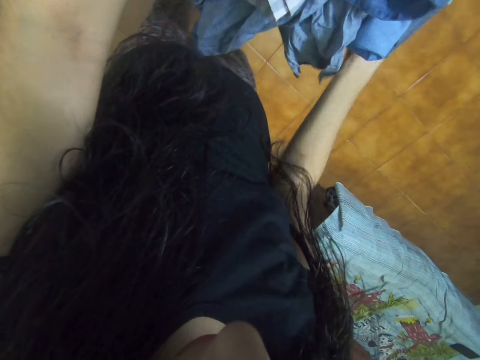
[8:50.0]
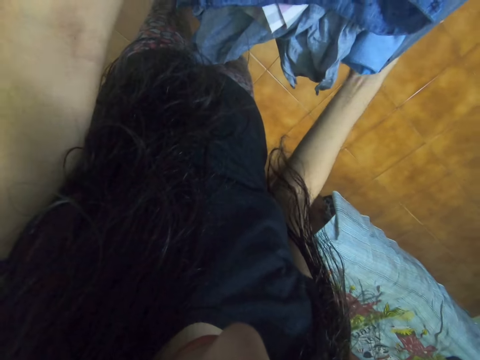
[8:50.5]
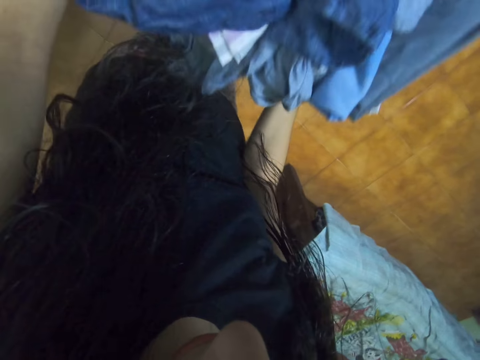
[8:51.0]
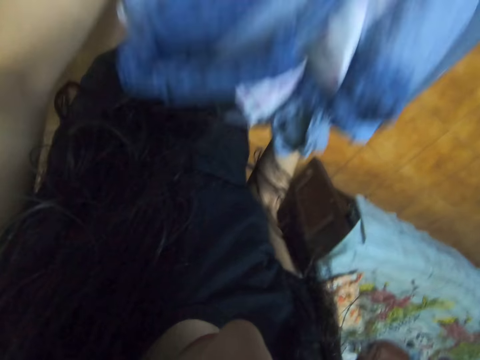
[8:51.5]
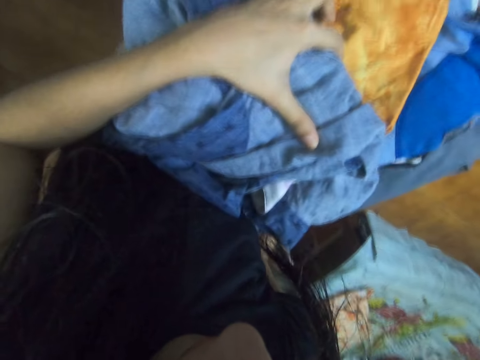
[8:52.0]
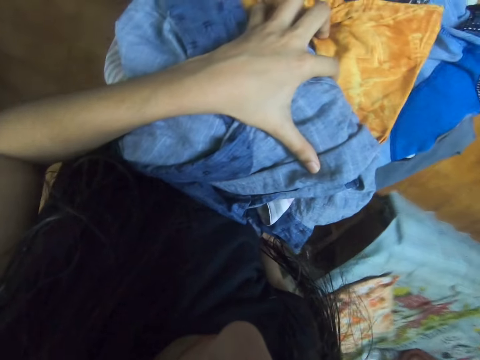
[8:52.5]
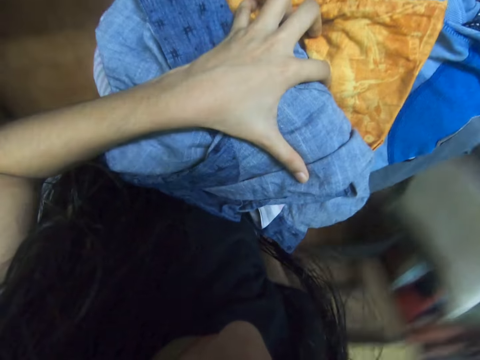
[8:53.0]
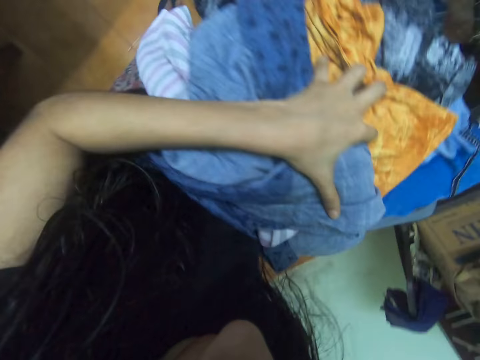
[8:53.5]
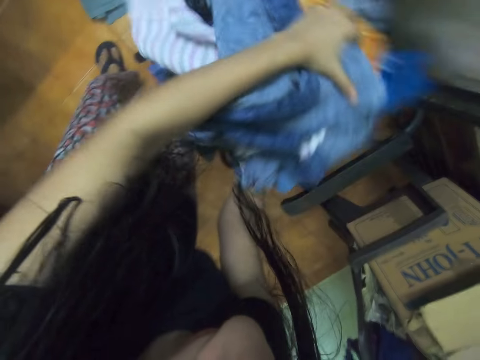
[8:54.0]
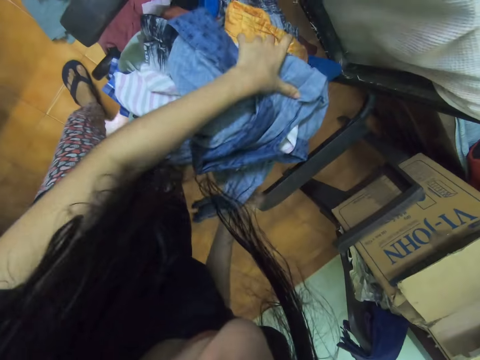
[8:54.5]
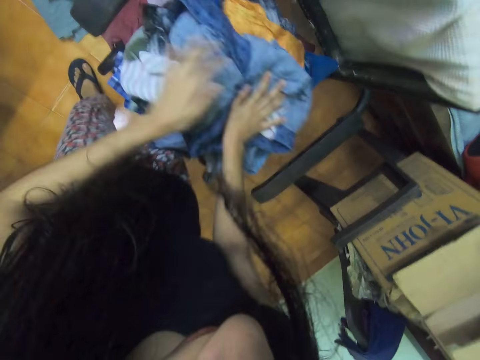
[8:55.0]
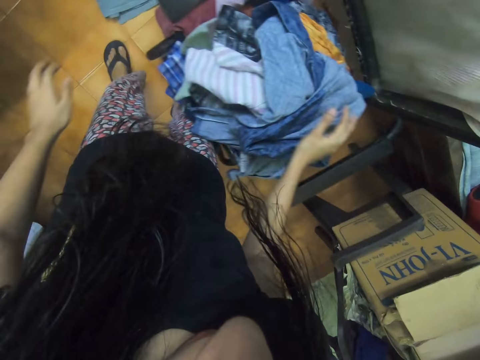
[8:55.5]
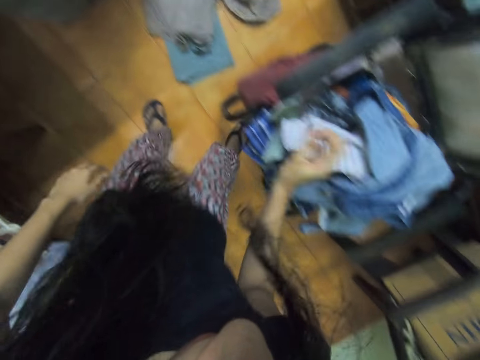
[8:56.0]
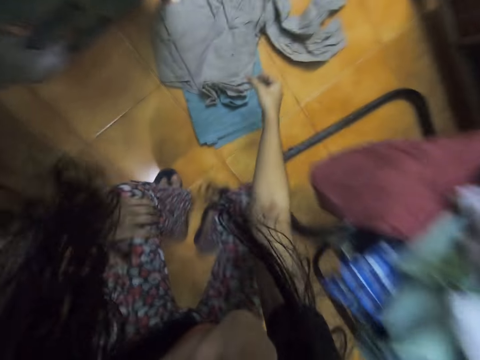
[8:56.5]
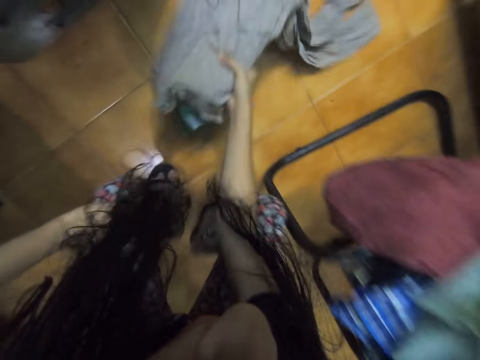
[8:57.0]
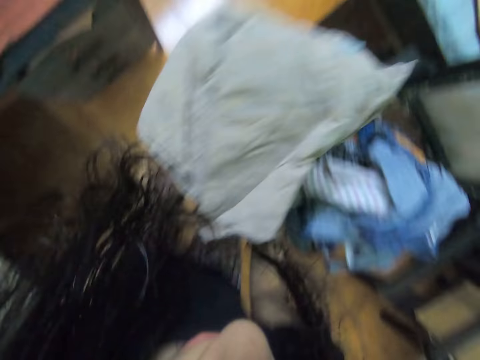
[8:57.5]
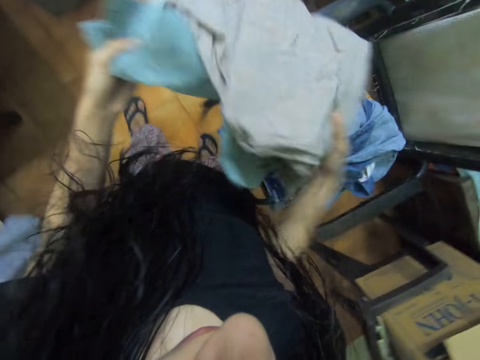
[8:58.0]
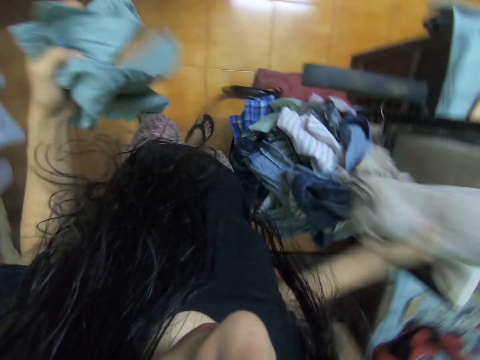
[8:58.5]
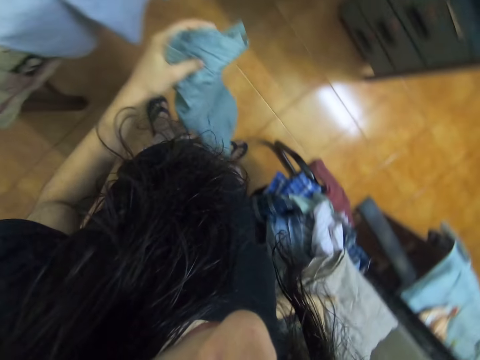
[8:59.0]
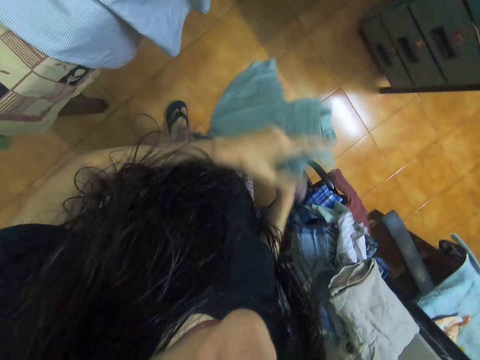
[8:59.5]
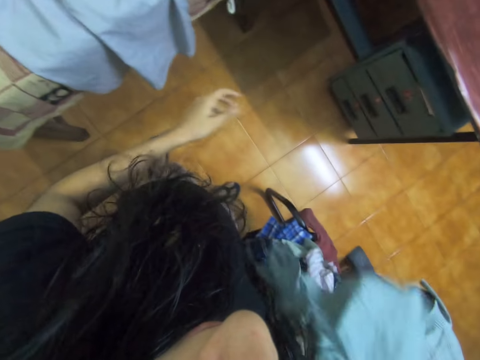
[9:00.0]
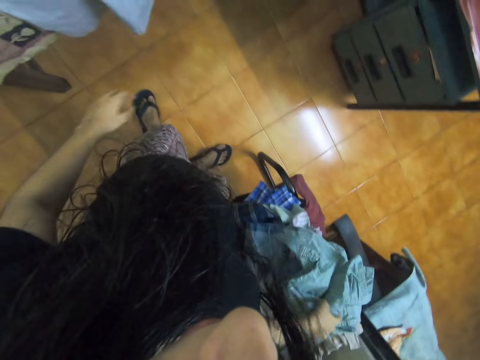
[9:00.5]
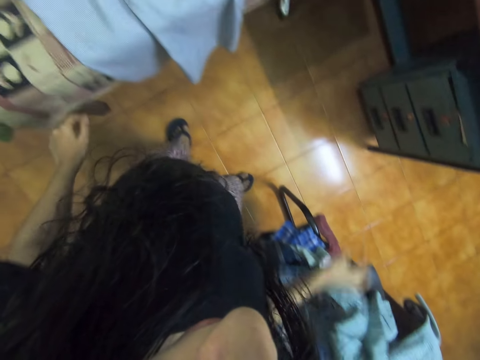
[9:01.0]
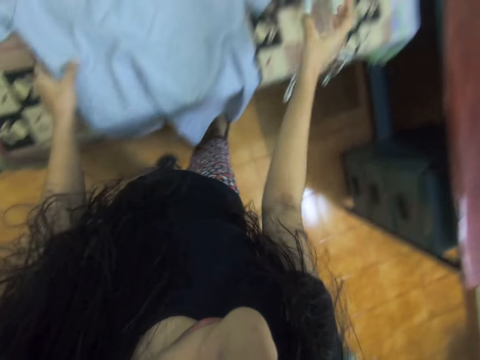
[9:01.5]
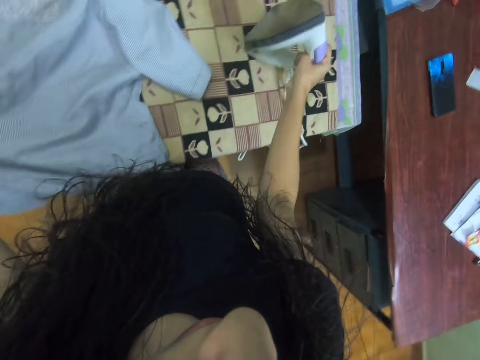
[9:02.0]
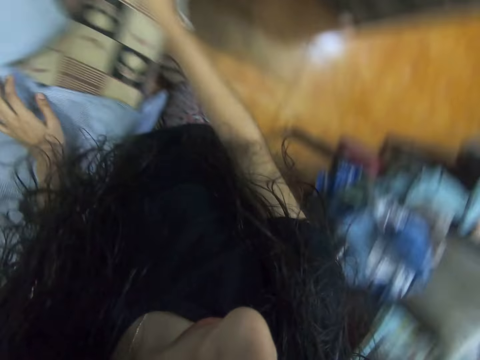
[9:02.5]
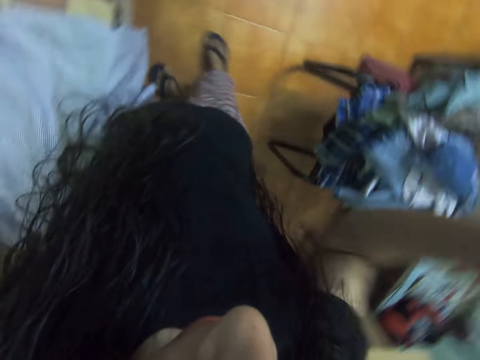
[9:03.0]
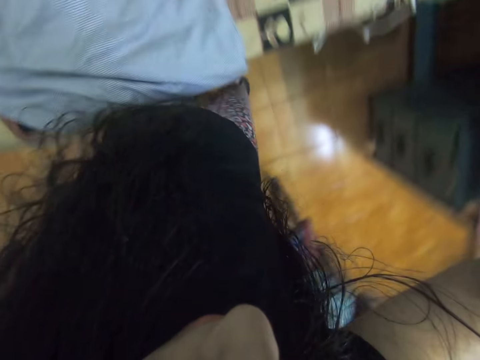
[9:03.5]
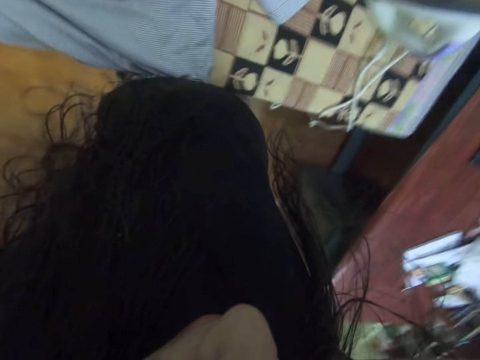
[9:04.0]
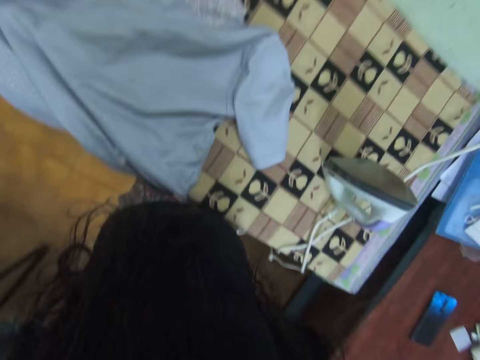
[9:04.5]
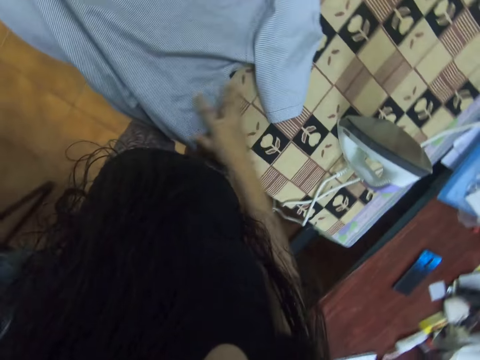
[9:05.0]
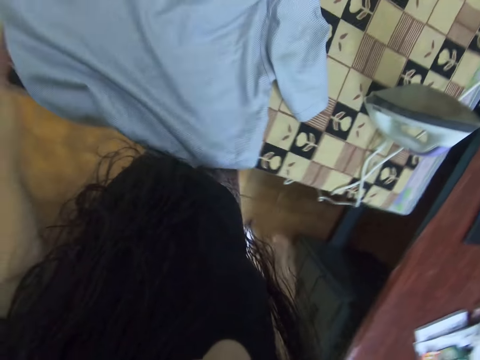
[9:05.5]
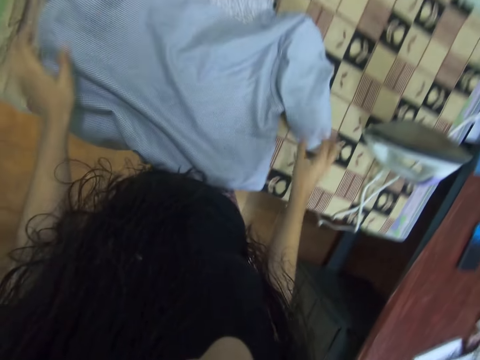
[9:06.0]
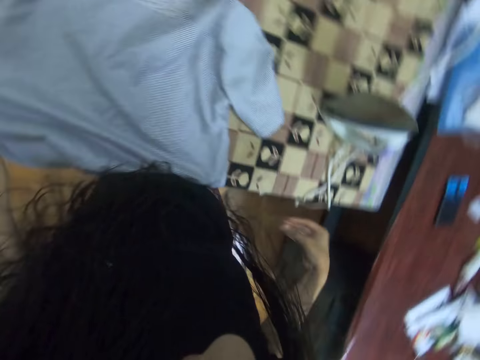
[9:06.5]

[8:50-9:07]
The camera wearer puts the clothes on the chair. They collect clothes on the floor. They separate the clothes. They put a cloth on the chair. They put a cloth on the chair again. They hold the cloth on the board. They push the iron box. They lift hands. They adjust the camera.

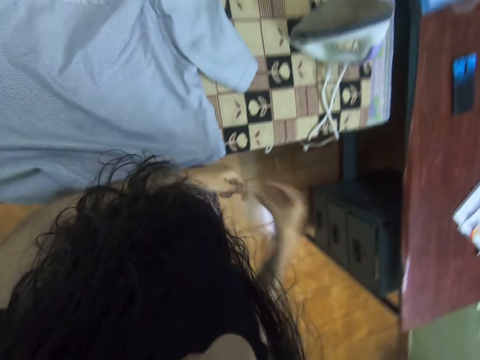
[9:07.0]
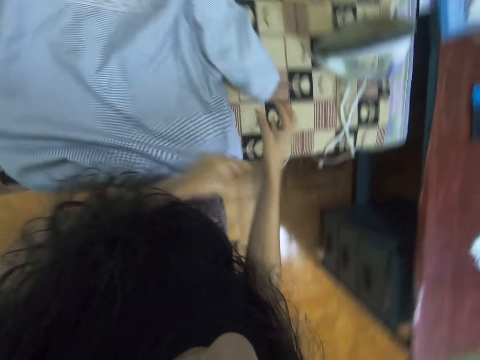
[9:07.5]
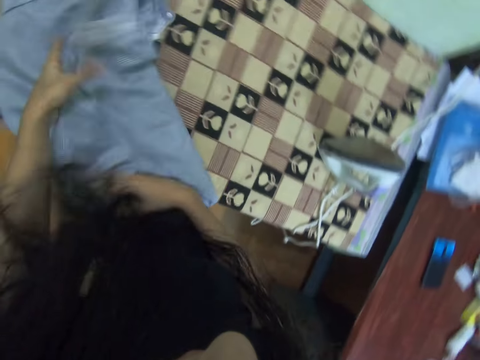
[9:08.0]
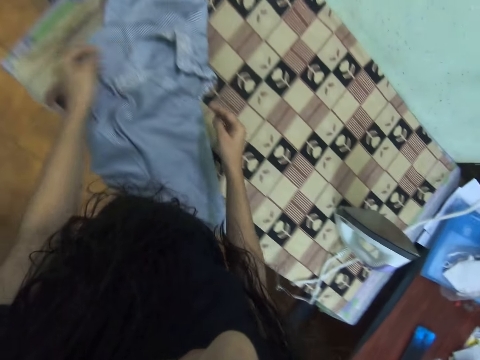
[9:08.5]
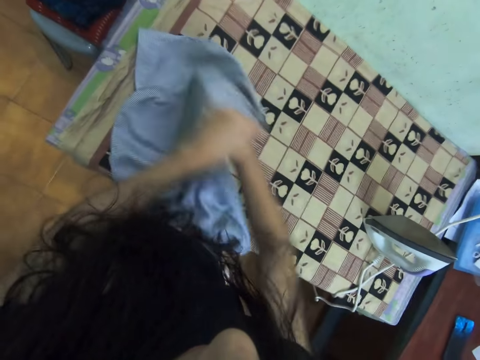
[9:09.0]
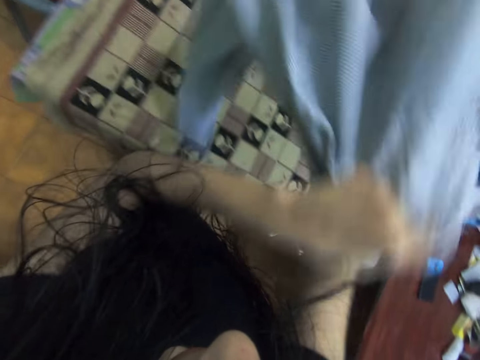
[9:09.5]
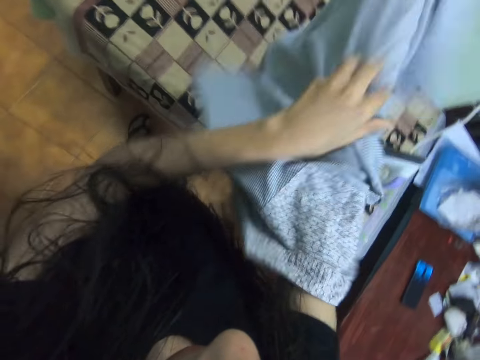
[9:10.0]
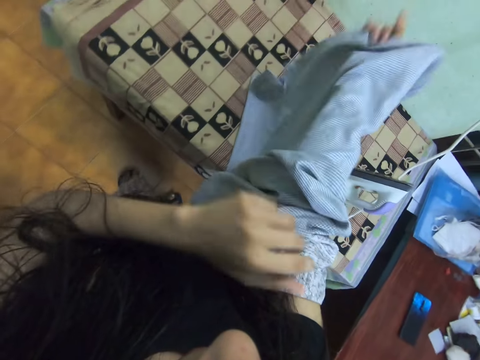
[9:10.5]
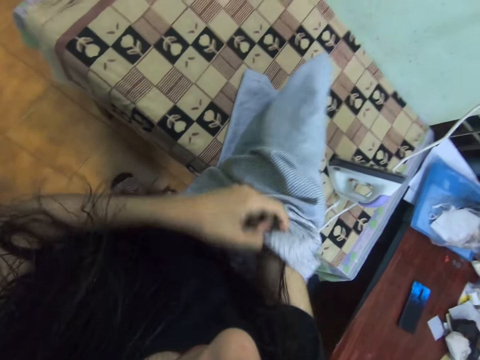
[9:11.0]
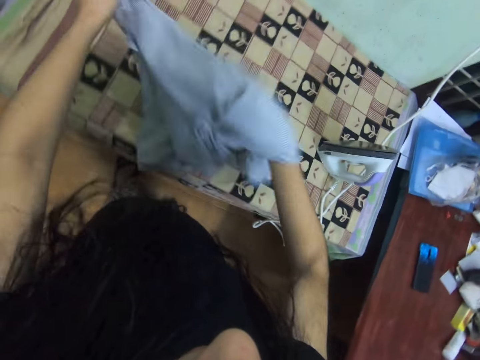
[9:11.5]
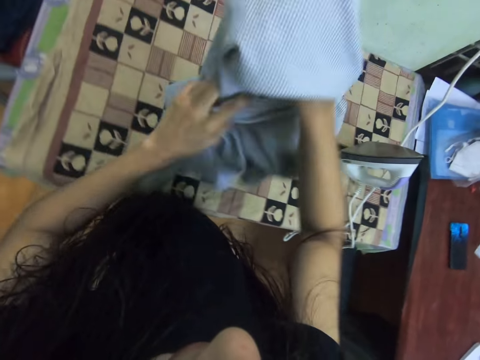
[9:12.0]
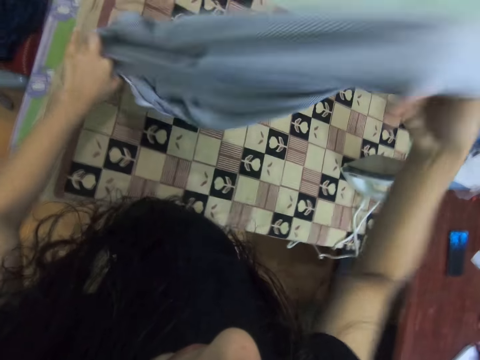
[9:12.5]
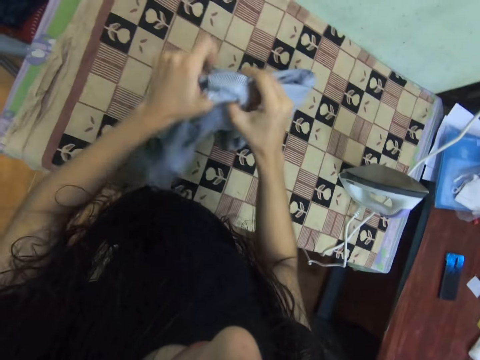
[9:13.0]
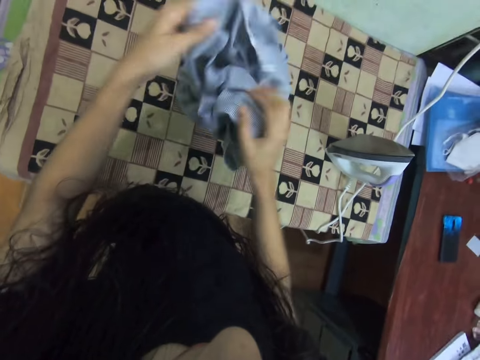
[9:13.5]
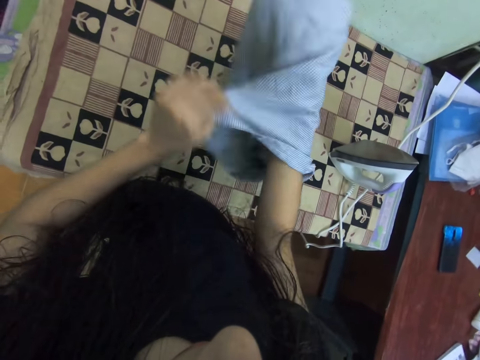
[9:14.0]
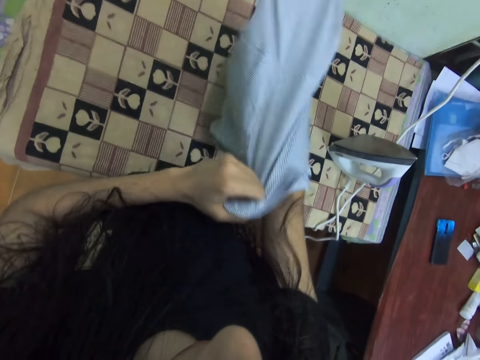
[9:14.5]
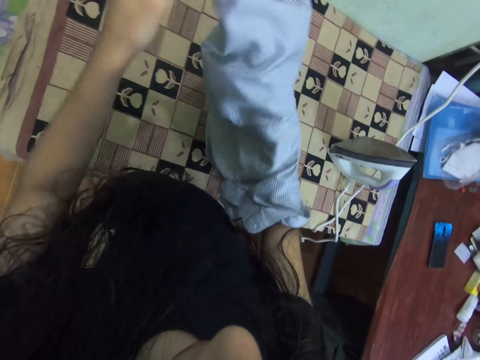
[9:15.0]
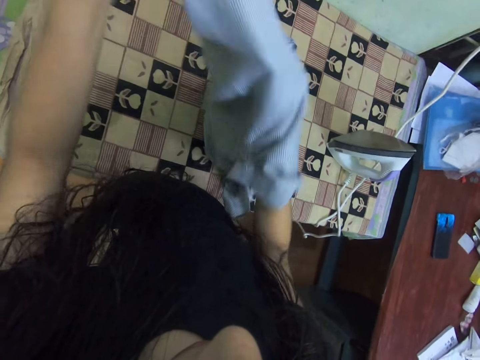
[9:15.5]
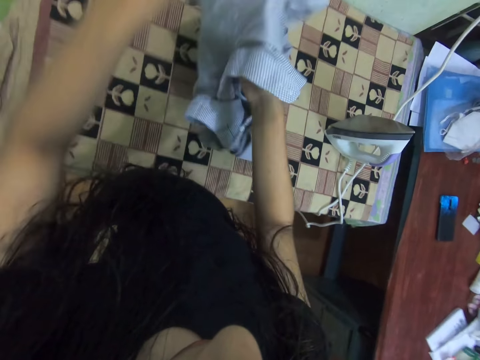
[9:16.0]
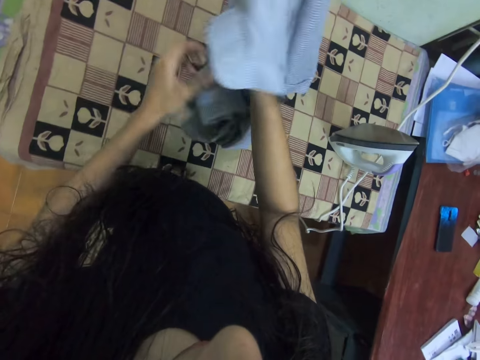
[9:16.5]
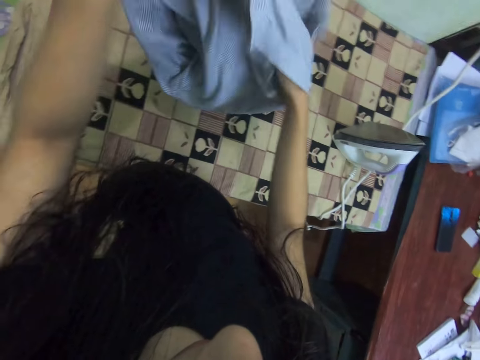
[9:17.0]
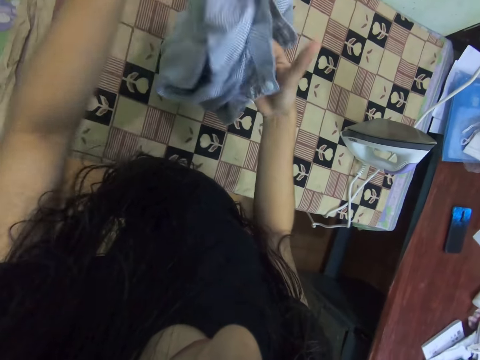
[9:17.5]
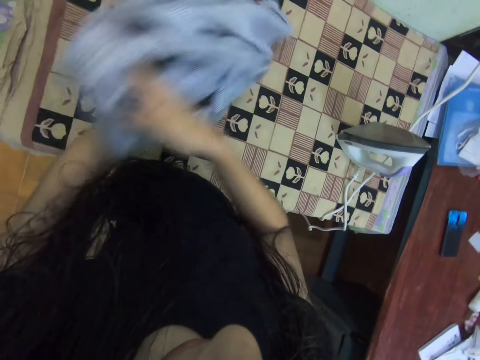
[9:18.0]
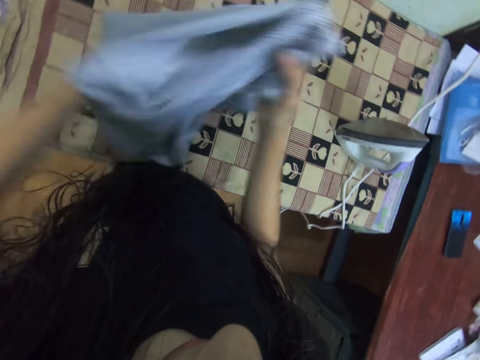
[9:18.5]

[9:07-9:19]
The camera wearer picks up the cloth. They spread the cloth on the table. They overturn the cloth.
